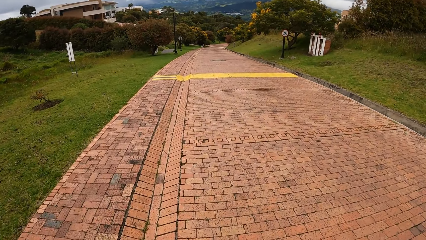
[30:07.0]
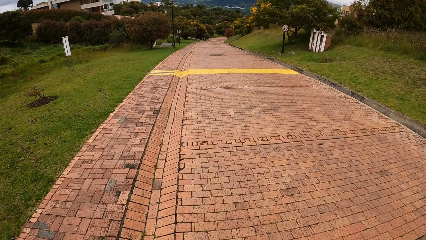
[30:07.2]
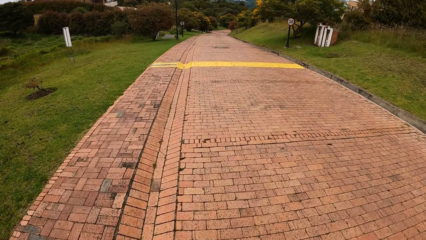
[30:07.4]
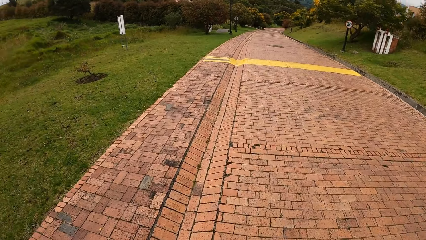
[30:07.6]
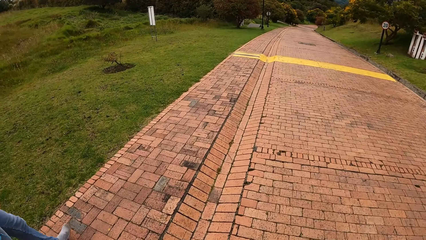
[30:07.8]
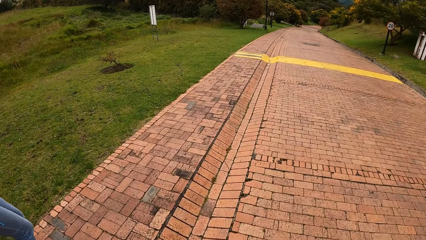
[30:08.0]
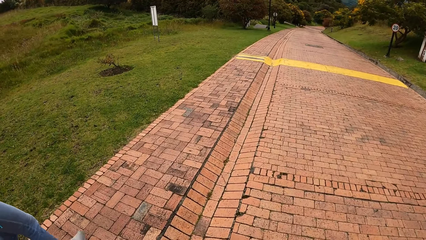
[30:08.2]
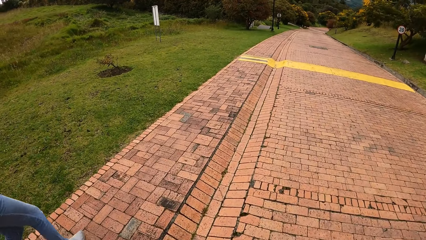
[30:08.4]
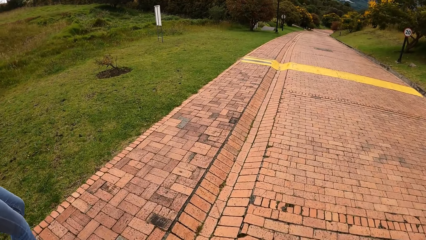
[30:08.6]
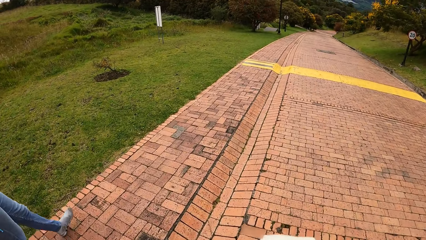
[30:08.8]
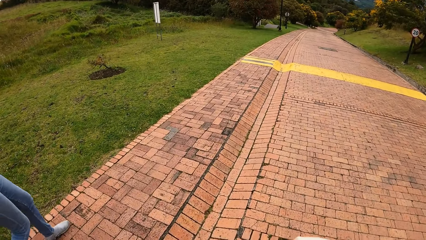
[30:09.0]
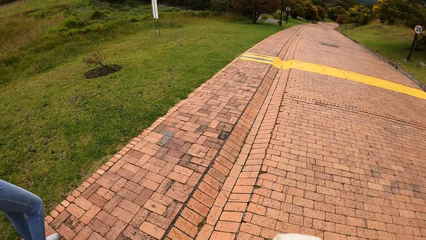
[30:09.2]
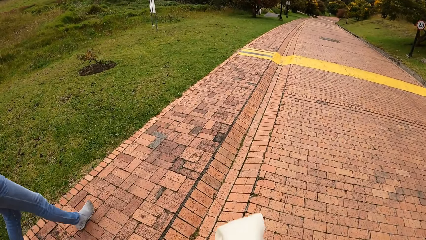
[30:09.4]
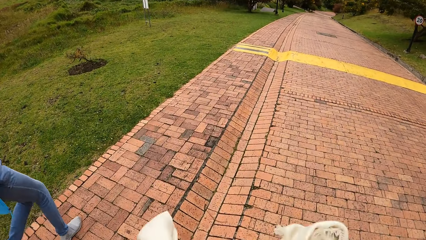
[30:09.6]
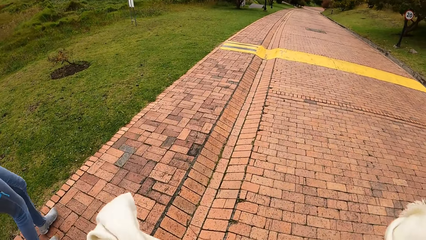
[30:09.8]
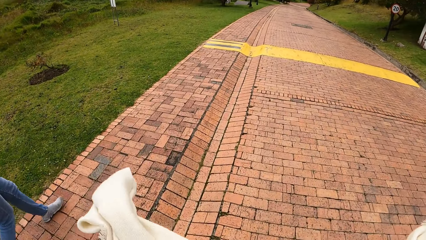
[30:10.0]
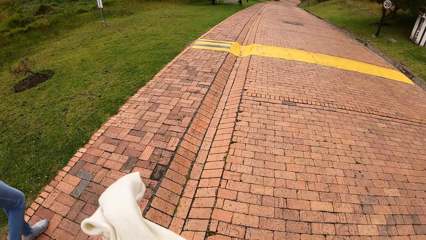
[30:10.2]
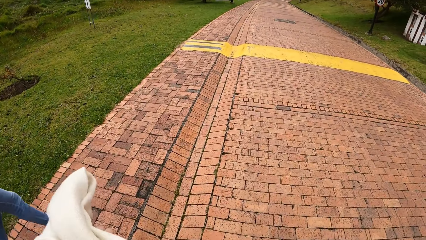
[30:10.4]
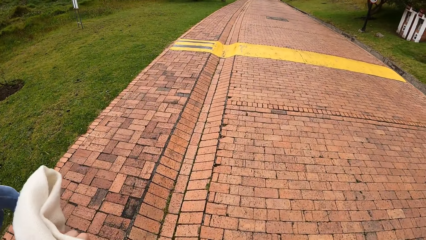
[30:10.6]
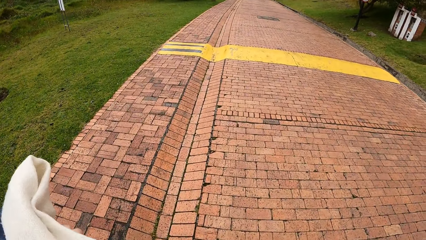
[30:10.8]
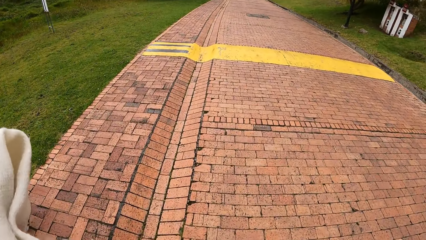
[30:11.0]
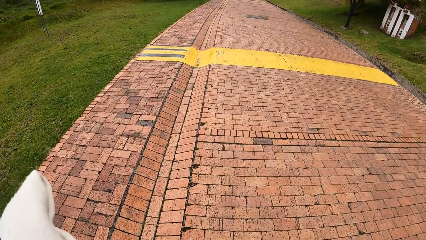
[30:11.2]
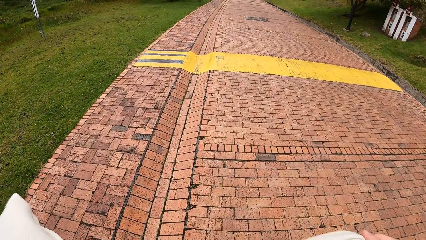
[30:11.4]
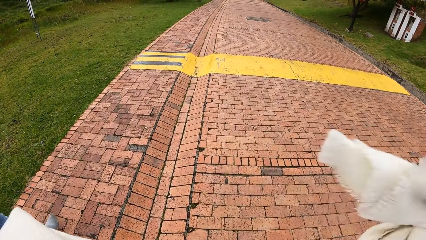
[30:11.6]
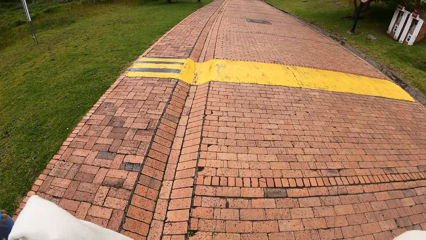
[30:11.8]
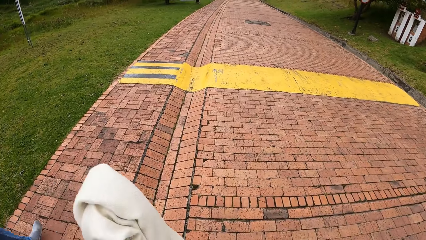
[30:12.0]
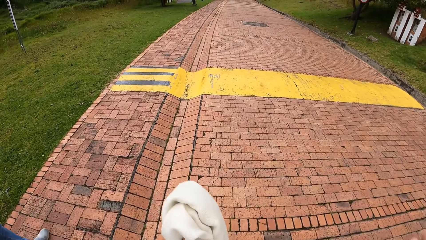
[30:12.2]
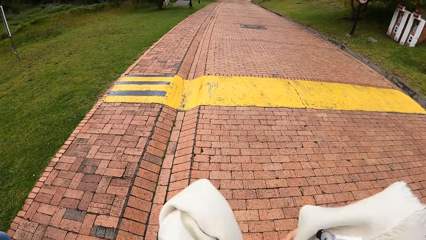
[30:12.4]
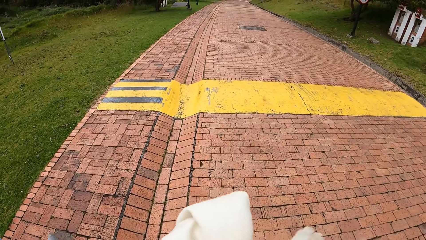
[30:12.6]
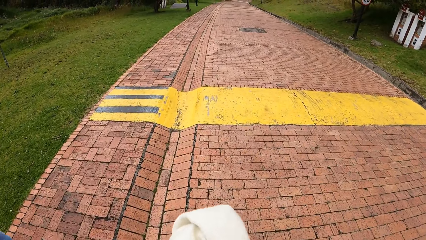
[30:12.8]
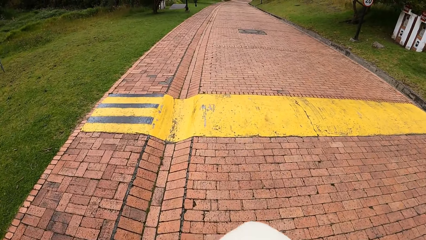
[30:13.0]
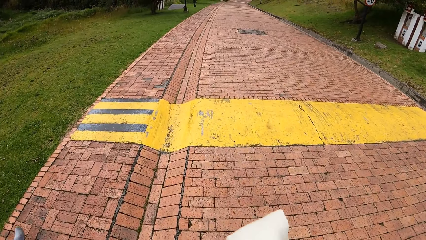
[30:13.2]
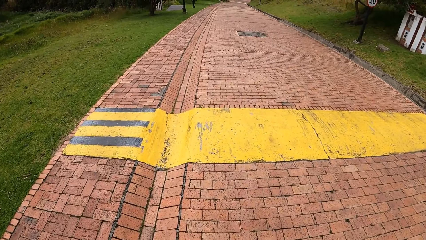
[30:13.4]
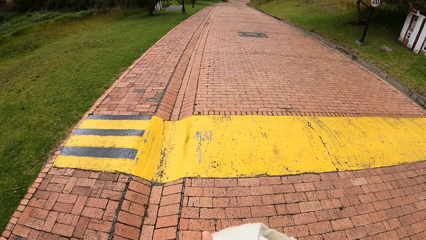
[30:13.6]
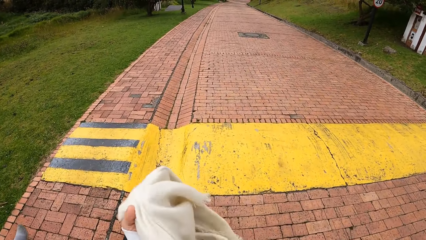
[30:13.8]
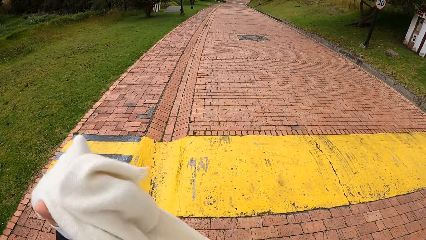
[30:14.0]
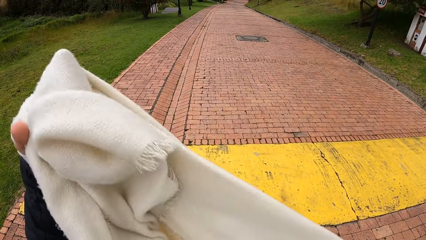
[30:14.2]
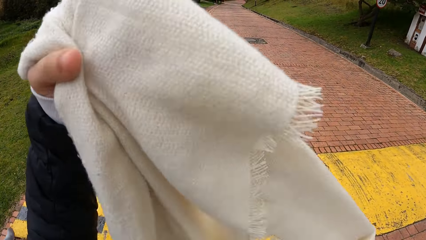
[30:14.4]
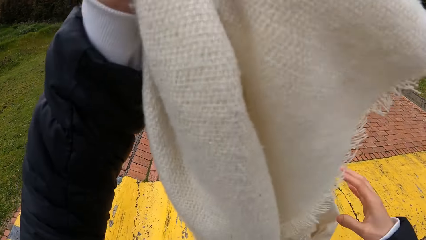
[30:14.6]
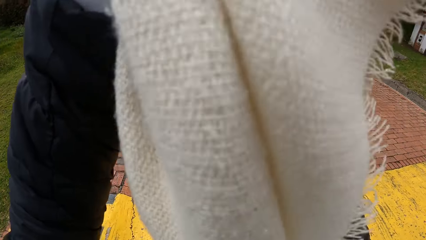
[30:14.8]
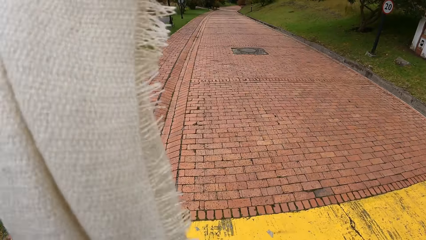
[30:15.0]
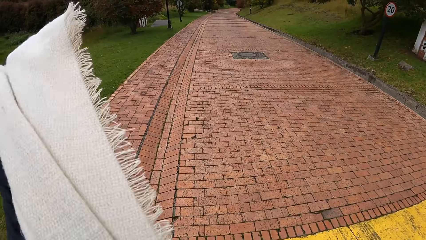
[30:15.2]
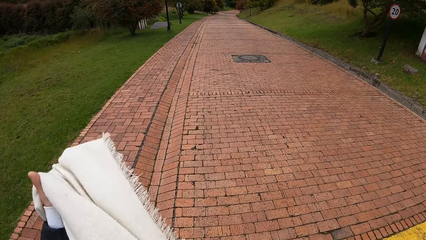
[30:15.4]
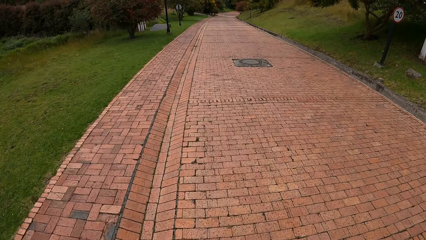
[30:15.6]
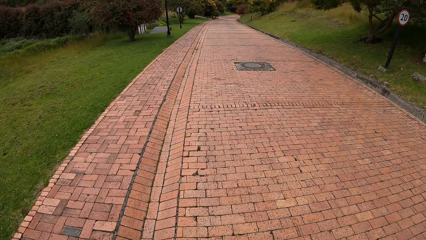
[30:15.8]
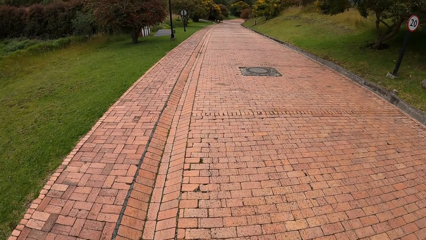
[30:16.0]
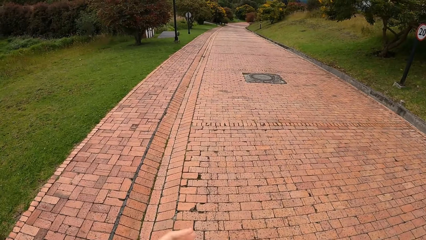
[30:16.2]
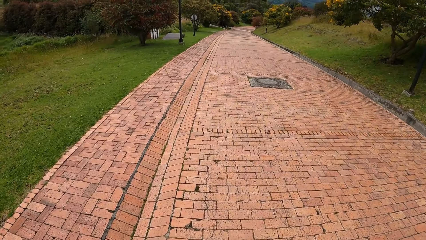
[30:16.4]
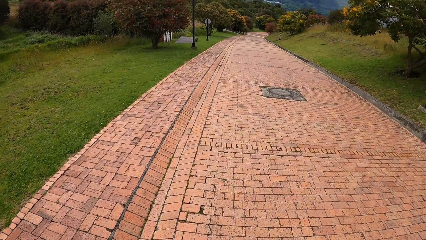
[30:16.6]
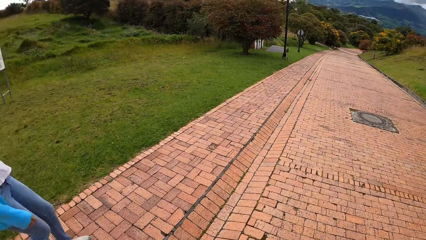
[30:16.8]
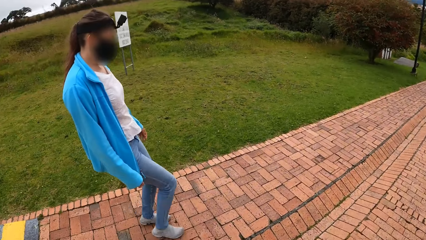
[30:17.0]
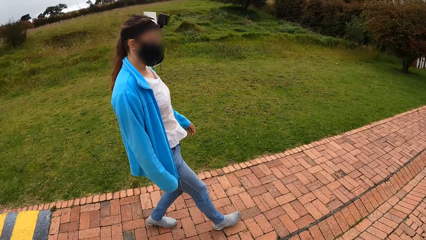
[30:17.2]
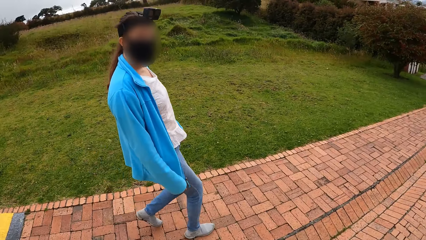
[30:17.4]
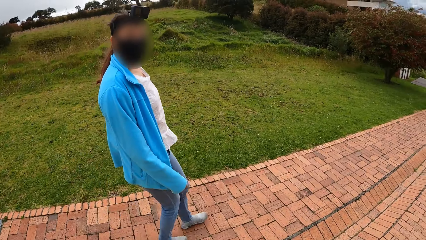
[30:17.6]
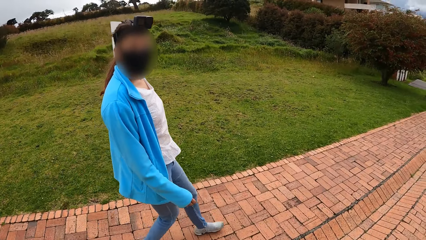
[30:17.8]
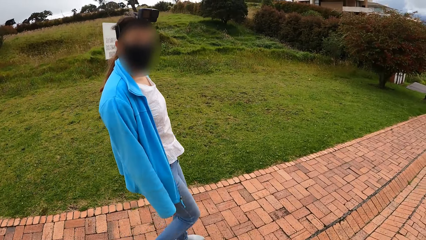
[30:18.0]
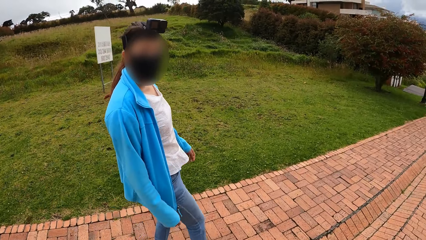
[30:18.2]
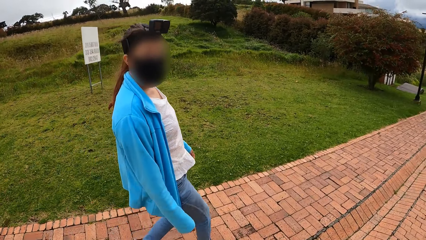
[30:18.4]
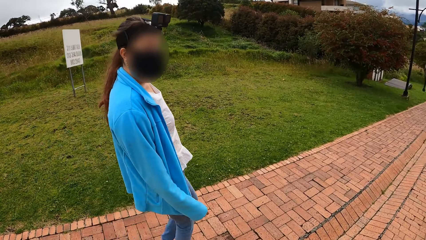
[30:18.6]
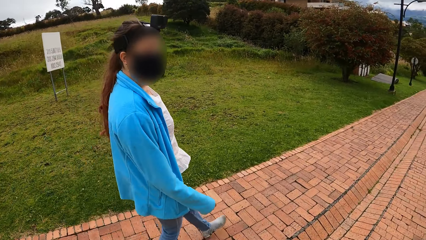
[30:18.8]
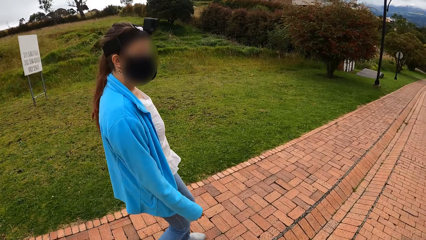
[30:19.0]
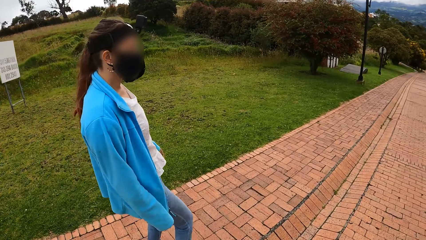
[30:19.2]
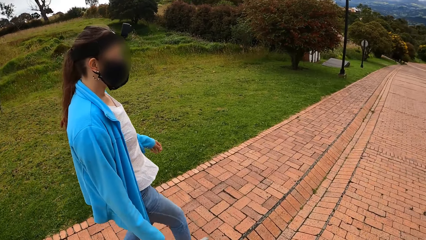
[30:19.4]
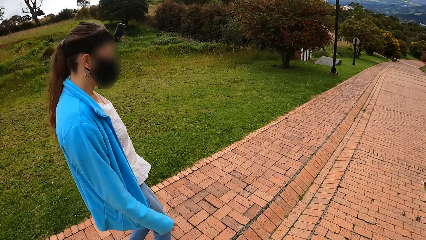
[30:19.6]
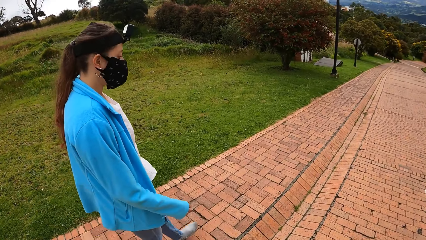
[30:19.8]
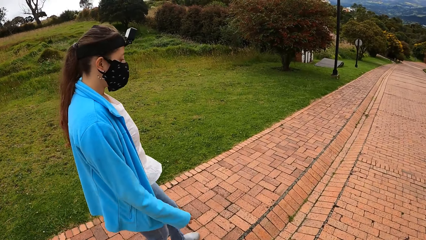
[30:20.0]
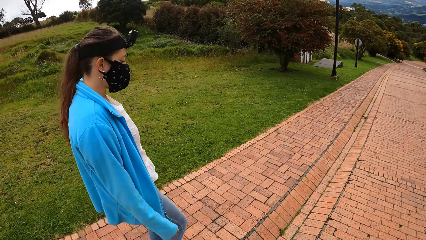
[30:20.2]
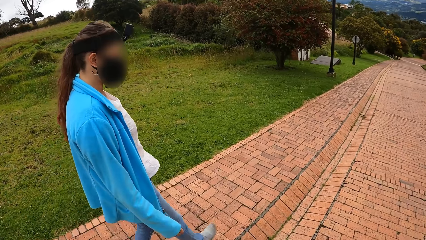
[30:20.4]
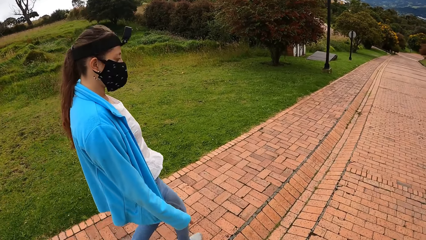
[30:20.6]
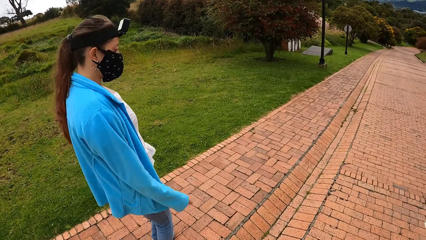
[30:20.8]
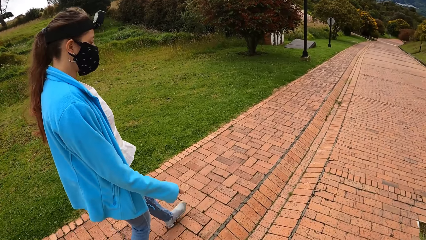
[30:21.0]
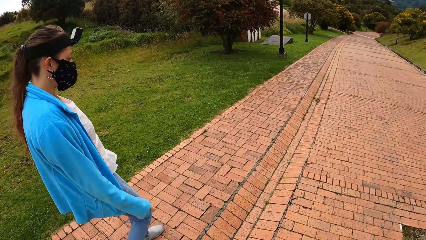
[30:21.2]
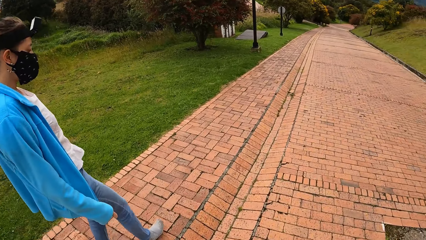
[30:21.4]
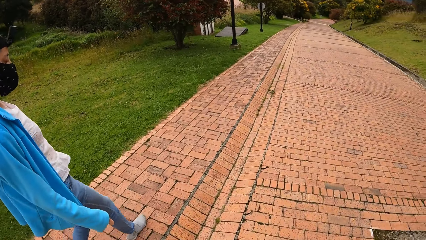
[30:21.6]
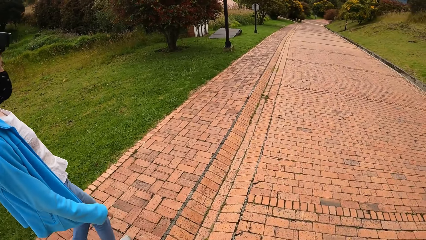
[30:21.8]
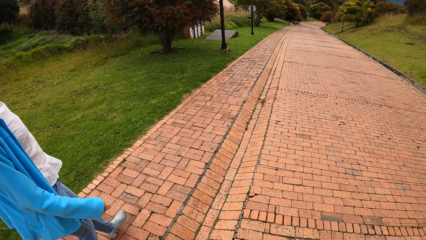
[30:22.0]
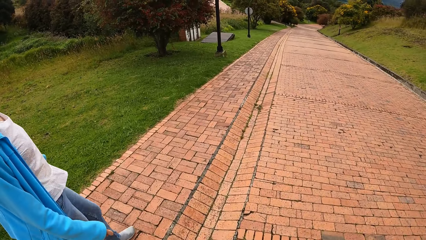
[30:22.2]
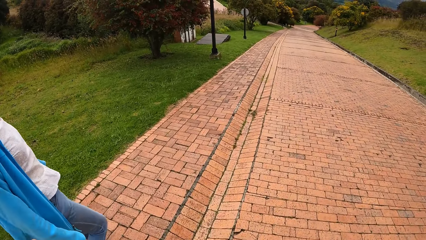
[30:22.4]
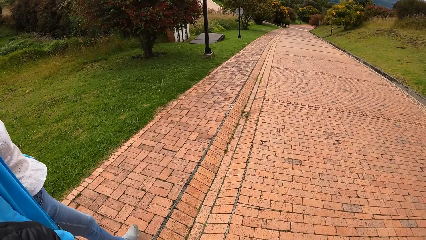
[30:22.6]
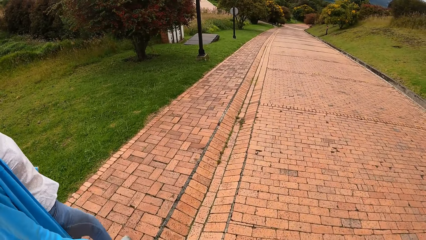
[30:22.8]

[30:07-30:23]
A person walks on the road with the camera wearer. The camera wearer holds a cloth in both hands. They stretch the cloth and fold the cloth. They walk on the road with the person.
